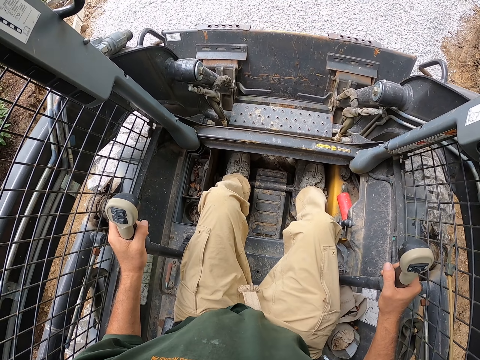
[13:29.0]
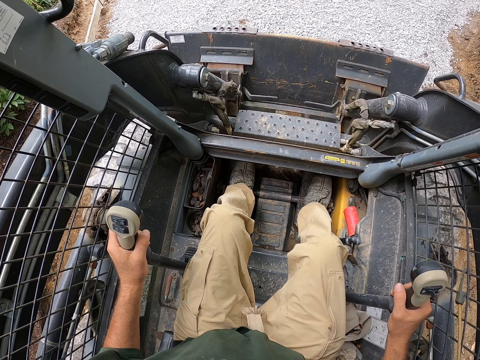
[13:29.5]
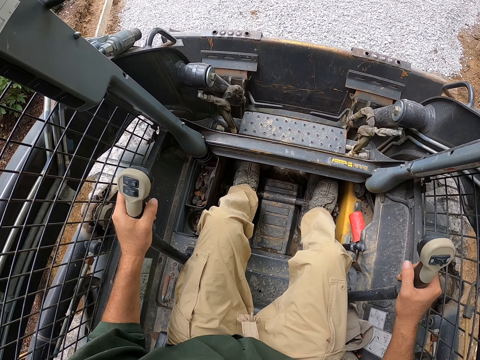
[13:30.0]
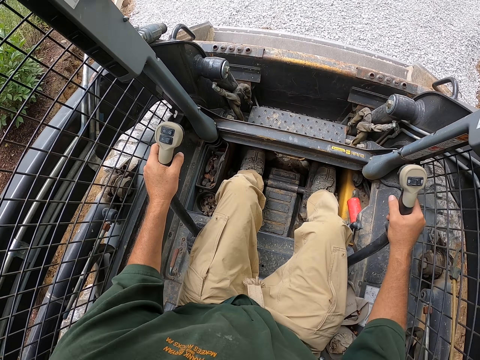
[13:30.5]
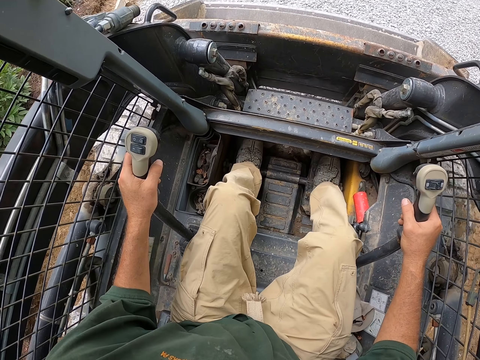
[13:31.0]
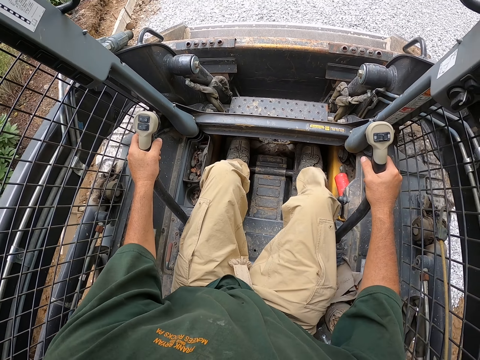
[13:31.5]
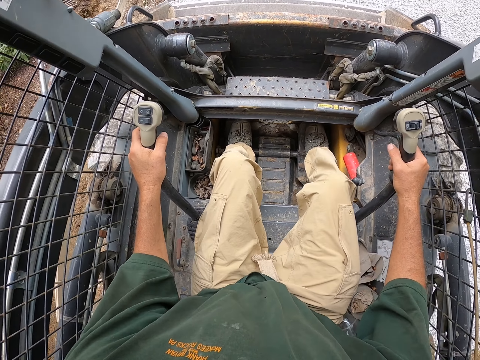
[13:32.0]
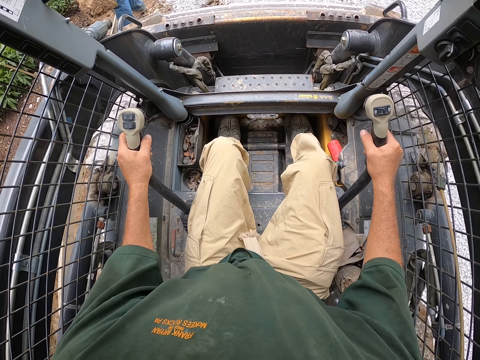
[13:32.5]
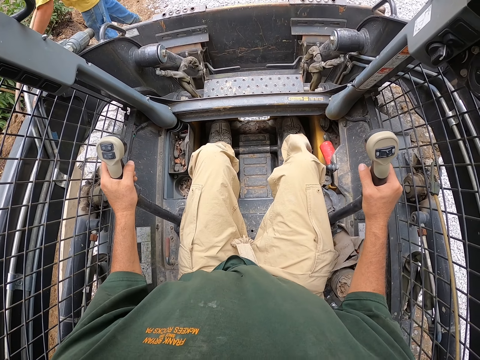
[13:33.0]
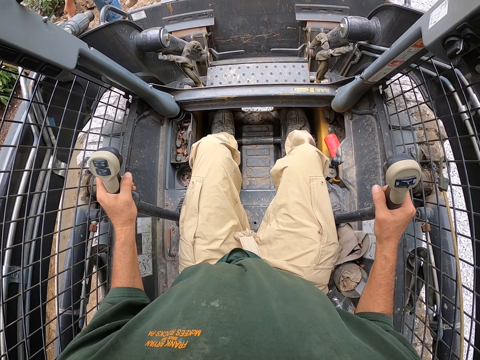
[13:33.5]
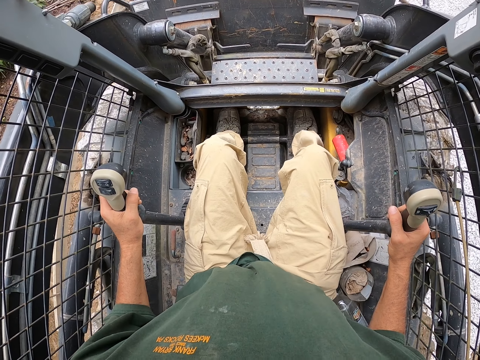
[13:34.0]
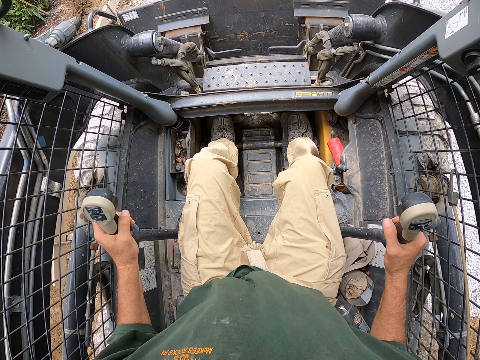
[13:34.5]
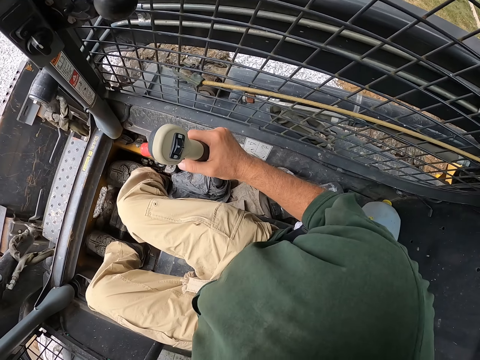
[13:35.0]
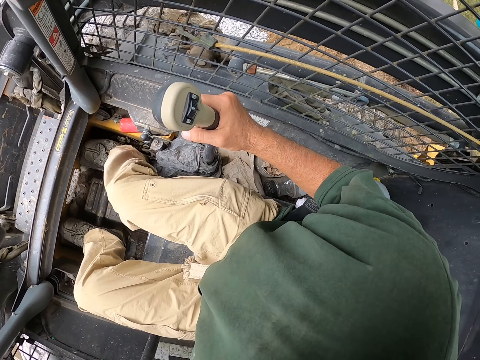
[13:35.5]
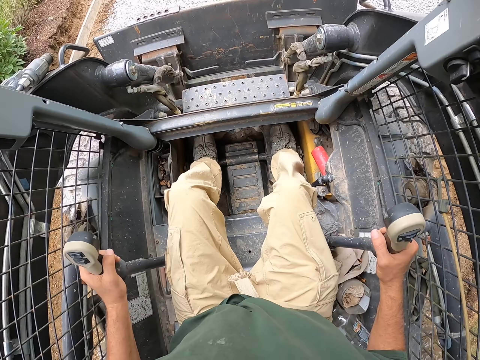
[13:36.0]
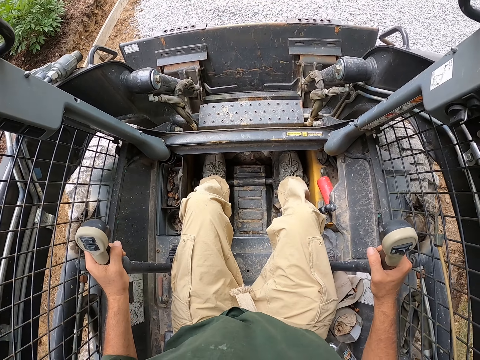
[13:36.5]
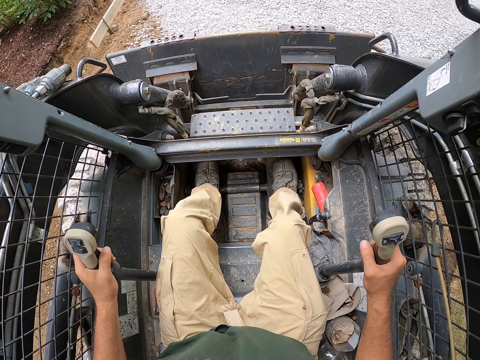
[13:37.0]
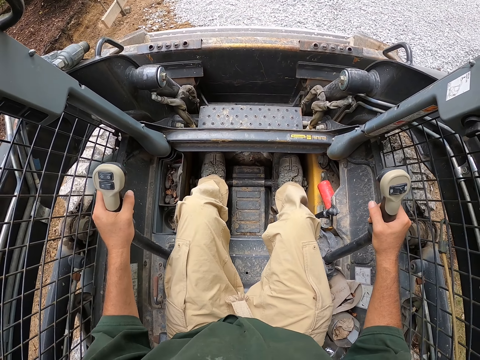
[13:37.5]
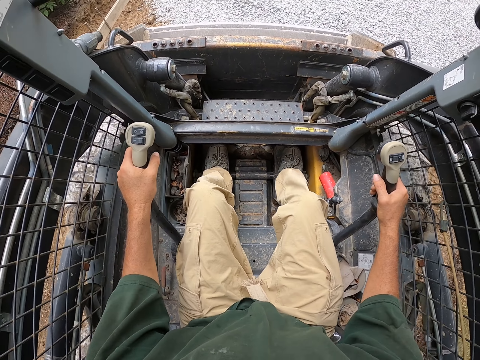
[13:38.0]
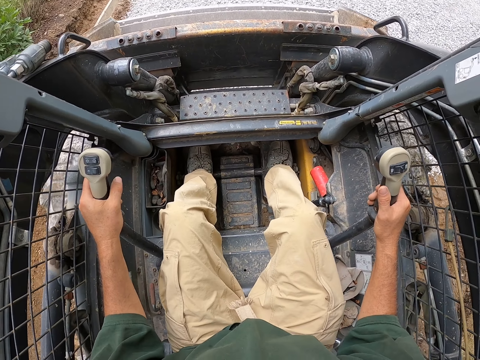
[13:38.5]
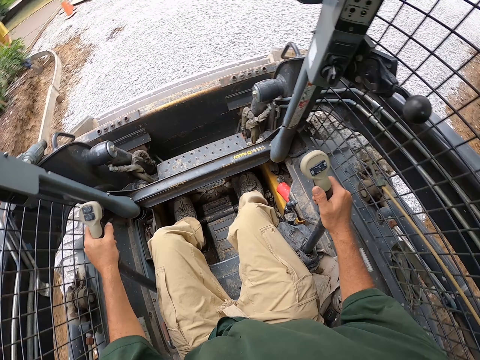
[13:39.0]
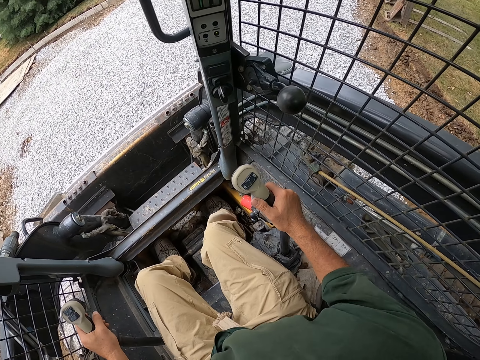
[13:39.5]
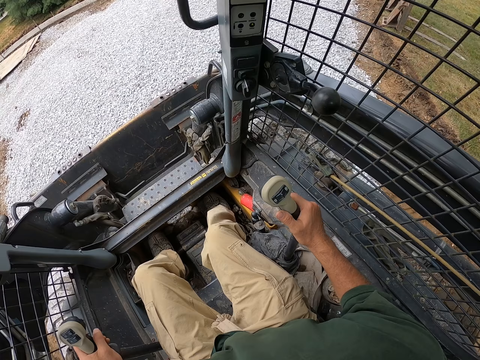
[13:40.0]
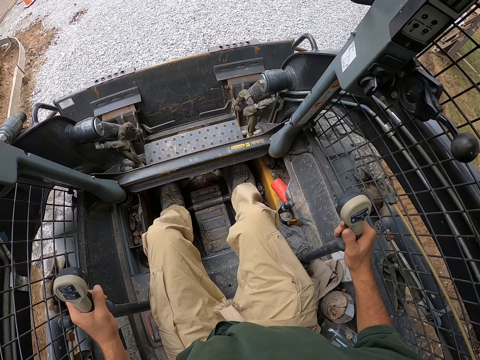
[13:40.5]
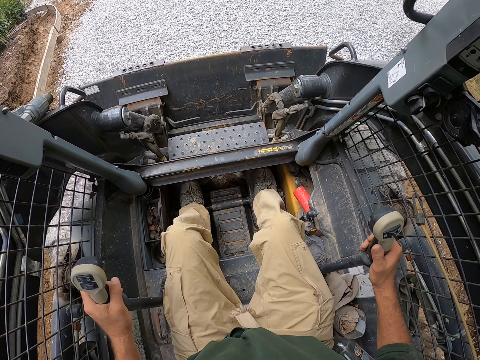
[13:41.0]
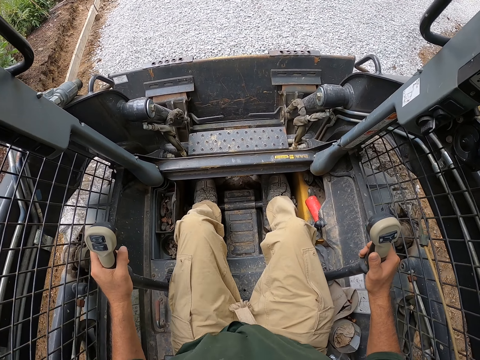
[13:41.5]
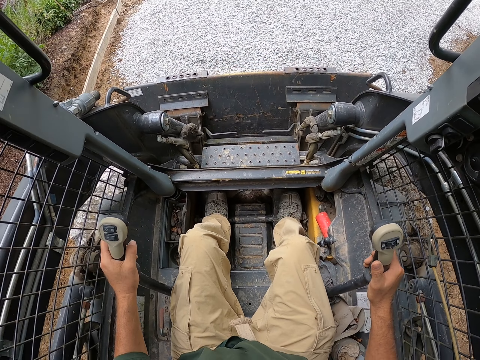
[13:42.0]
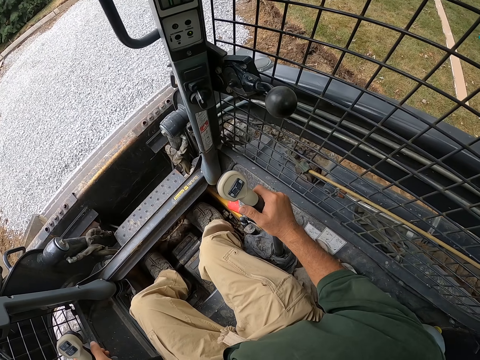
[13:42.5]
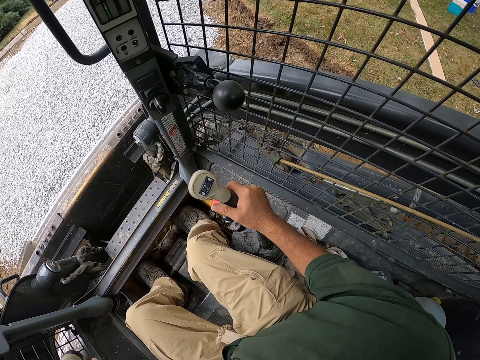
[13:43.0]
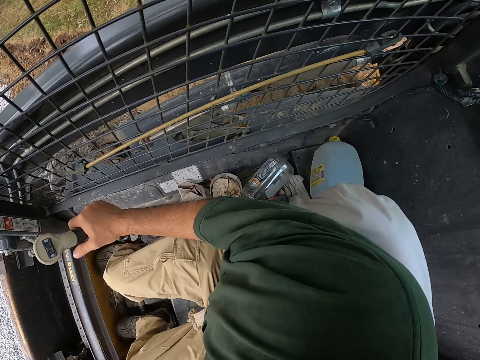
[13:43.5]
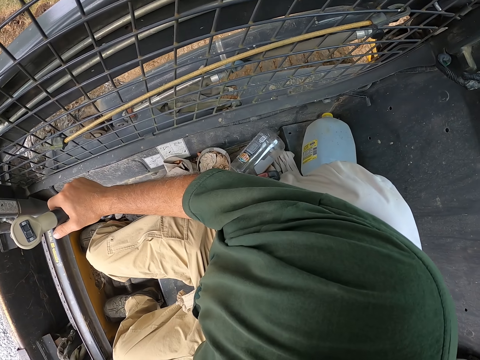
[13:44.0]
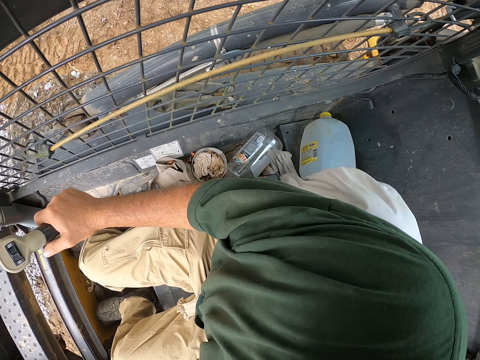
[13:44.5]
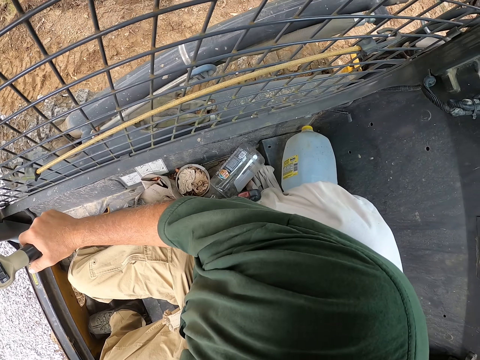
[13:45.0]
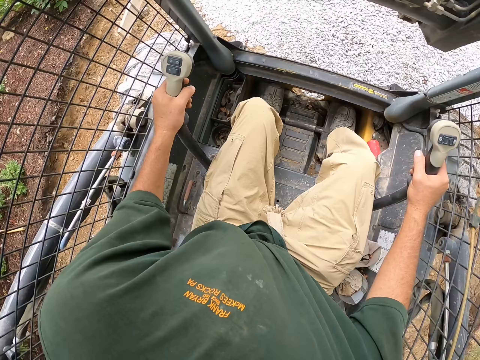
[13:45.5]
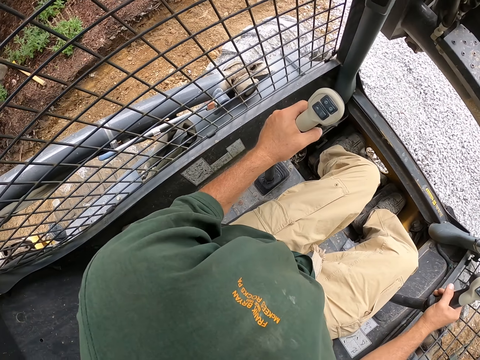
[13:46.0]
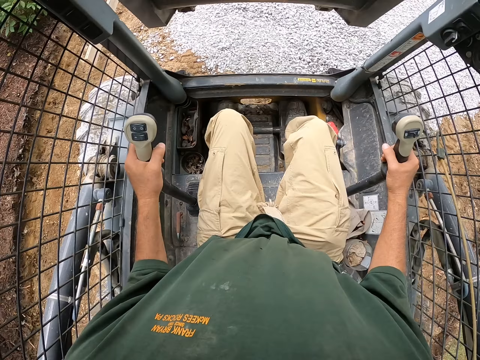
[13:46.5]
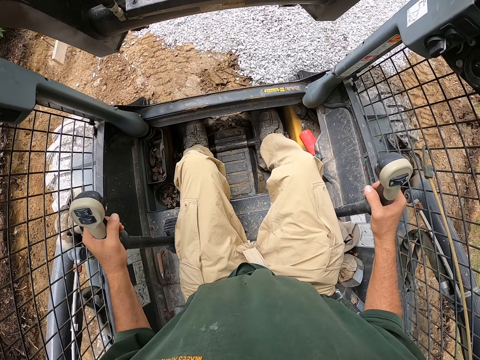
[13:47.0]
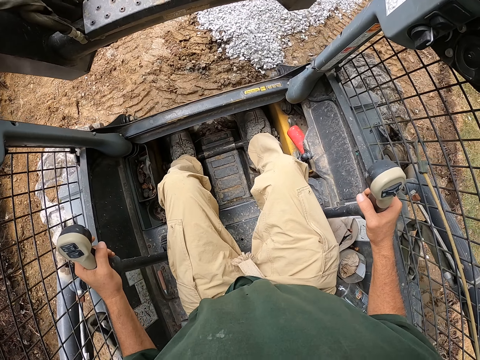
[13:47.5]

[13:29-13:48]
The camera wearer drives the backhoe. A man spreads the stone using a spade. The camera wearer spreads the stones. He drives the backhoe. He spreads the stones. He turns his head. He lifts the loader. He lifts the loader again. He drives the backhoe.

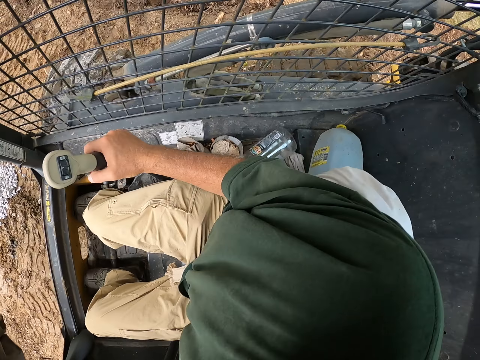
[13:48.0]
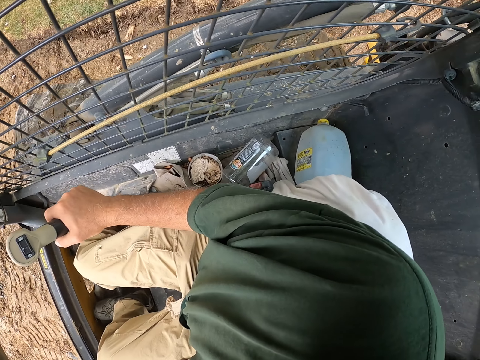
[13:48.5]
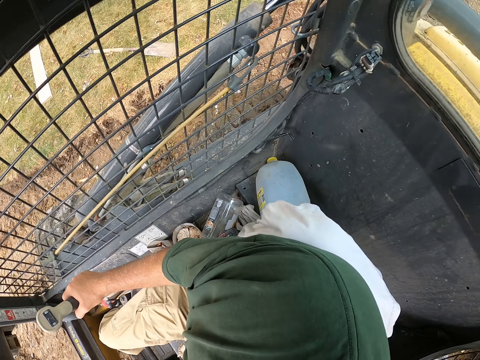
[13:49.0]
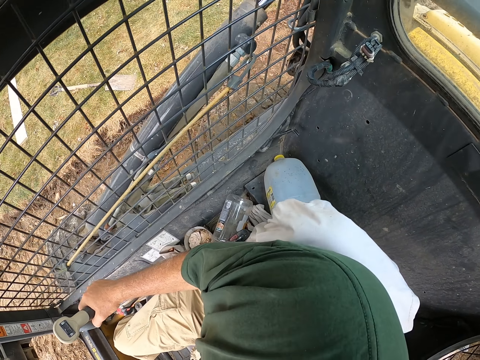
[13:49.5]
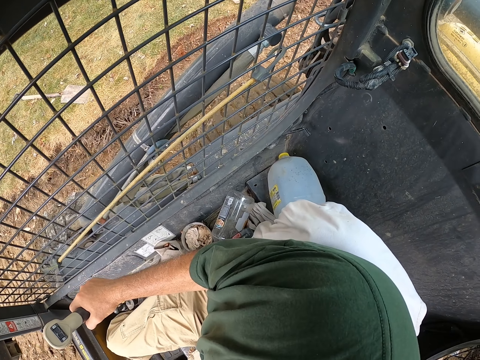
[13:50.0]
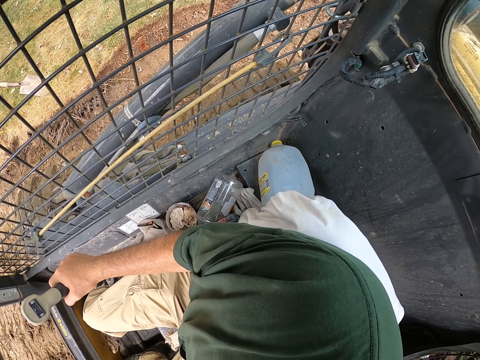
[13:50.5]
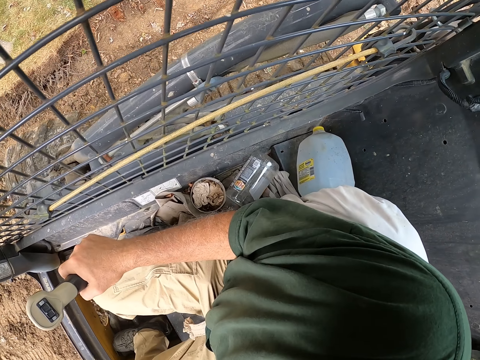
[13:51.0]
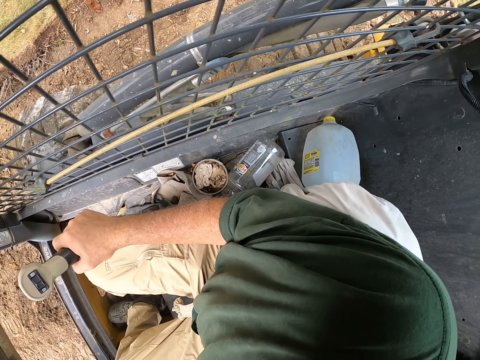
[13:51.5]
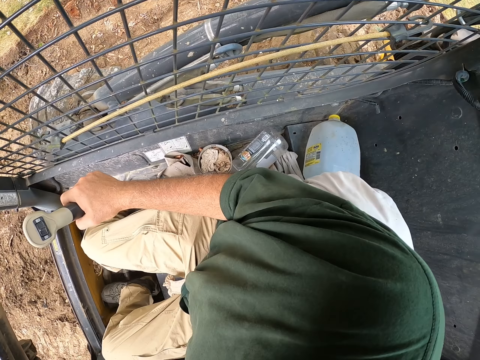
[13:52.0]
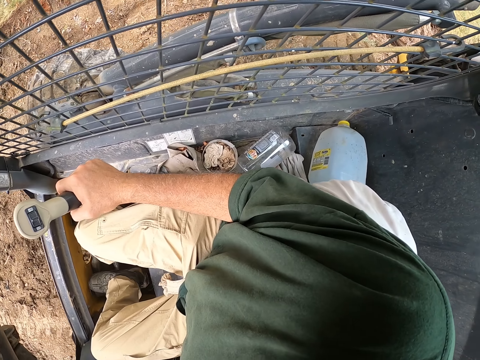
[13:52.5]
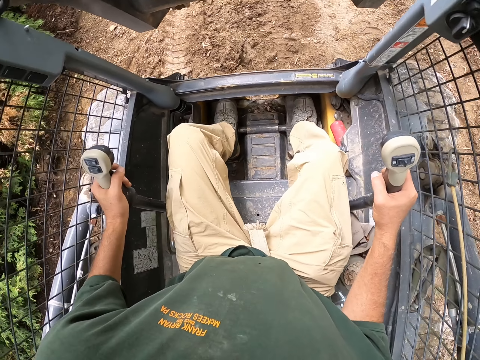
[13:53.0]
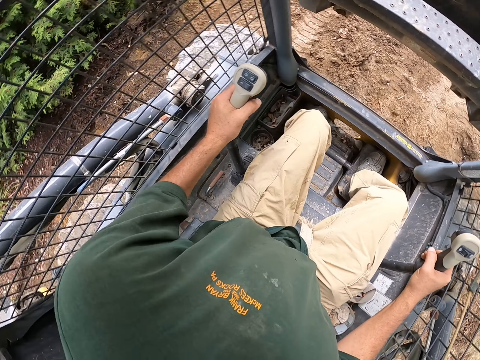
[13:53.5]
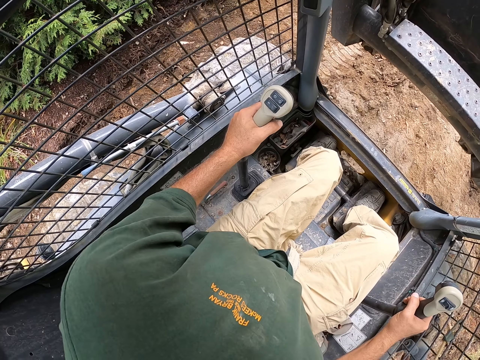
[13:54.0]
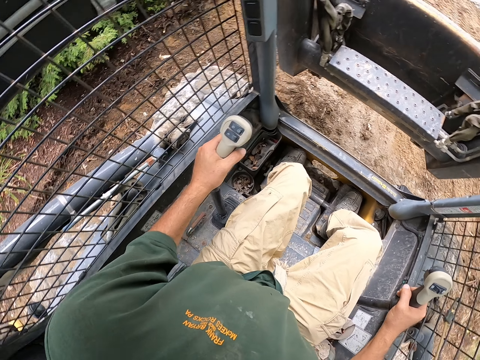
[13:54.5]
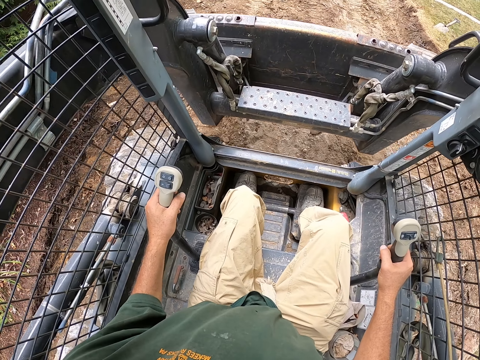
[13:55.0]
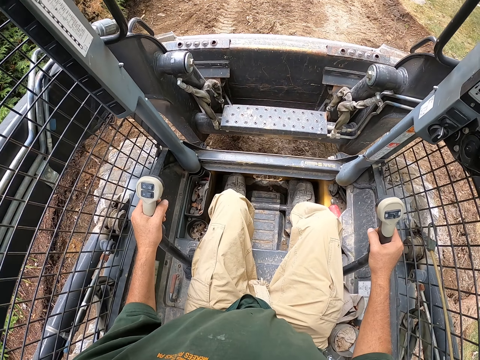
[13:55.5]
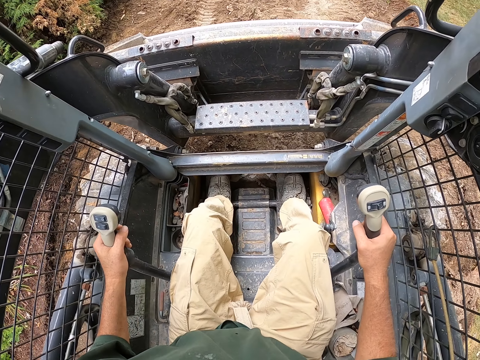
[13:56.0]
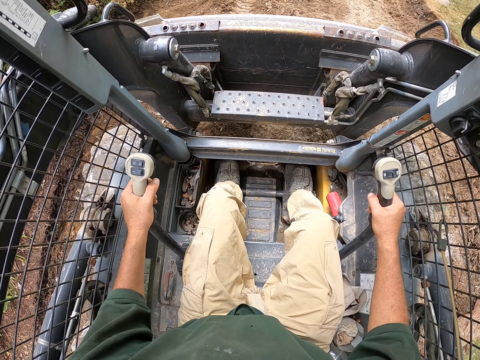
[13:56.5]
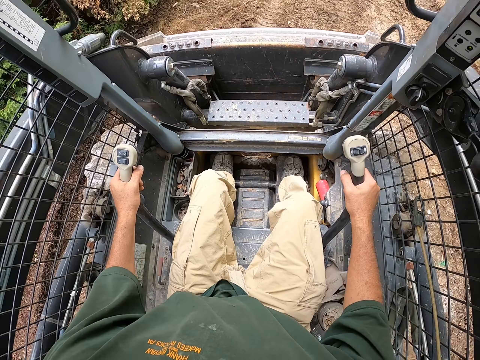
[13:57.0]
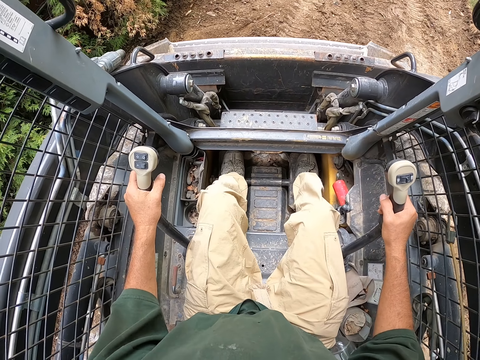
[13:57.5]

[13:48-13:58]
The camera wearer reverses the backhoe.
